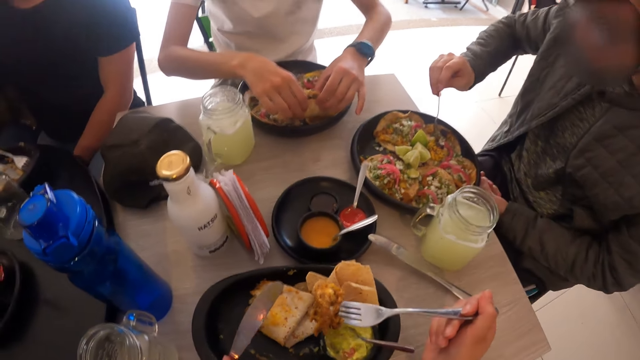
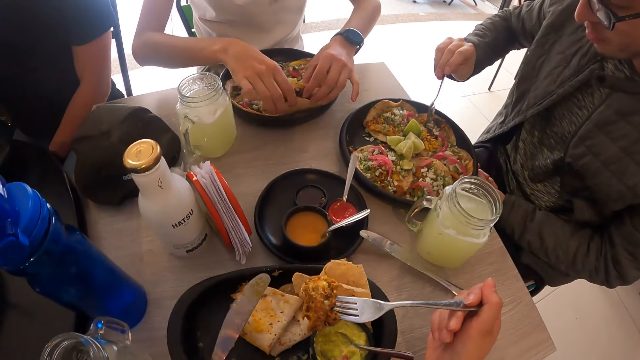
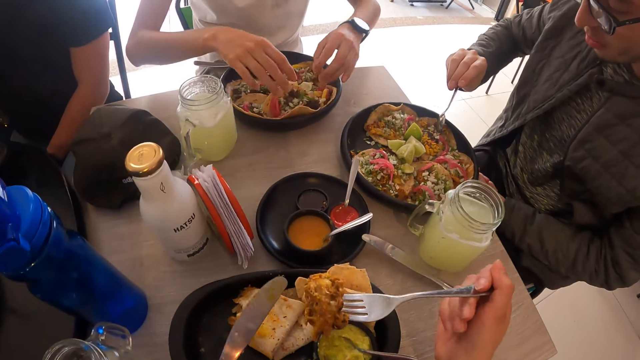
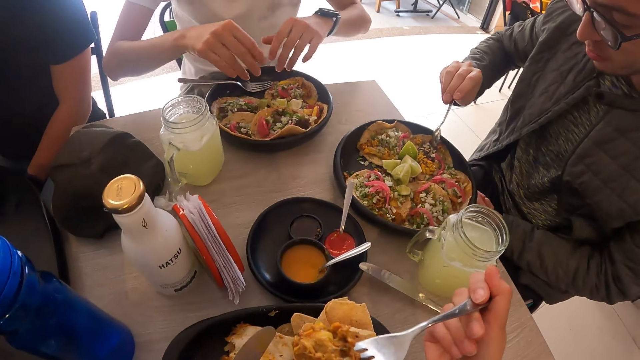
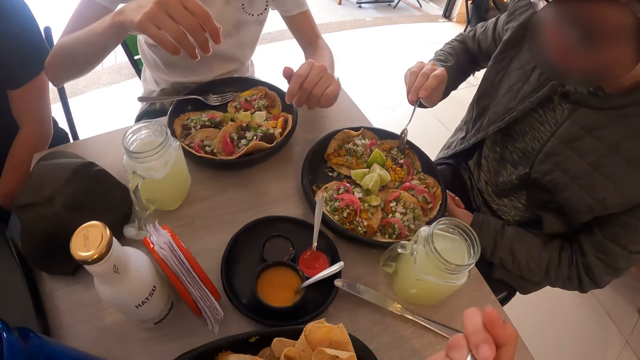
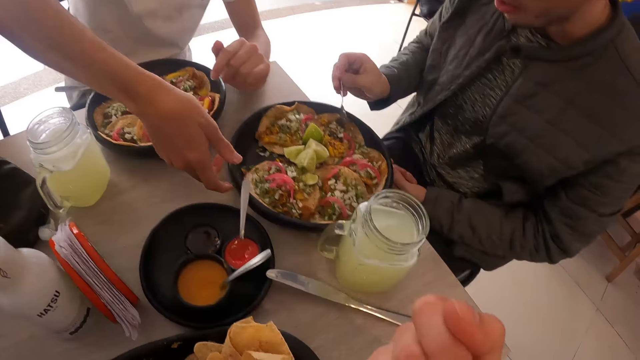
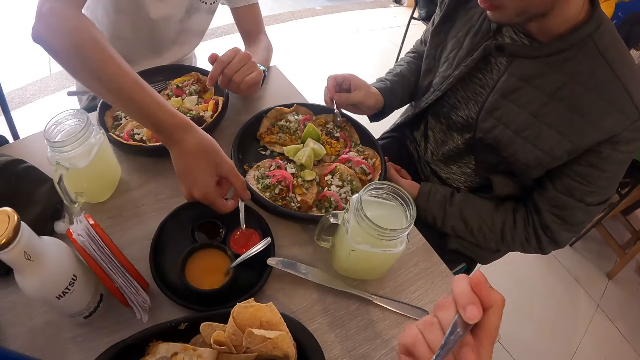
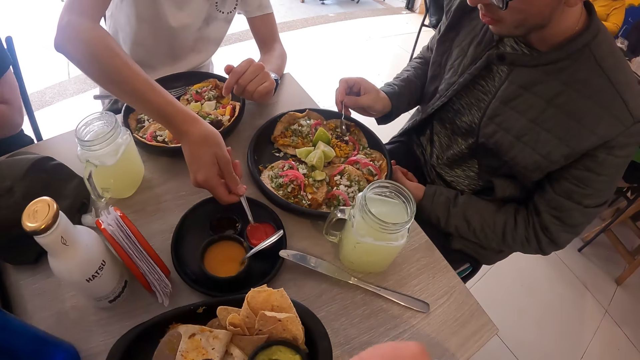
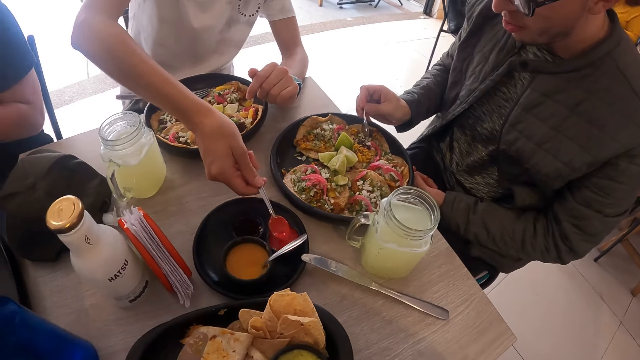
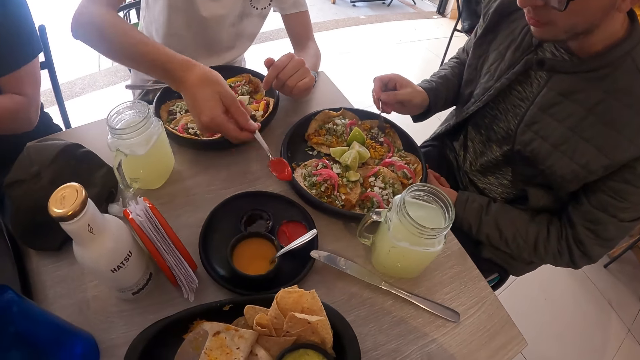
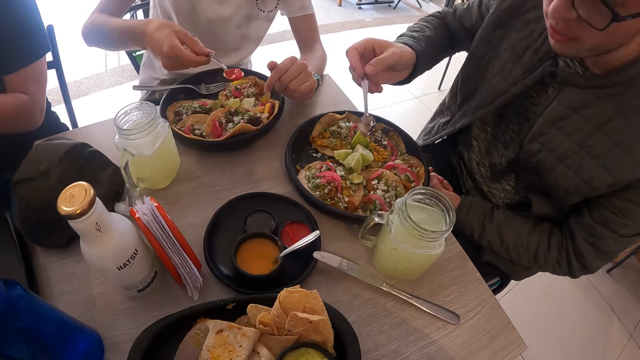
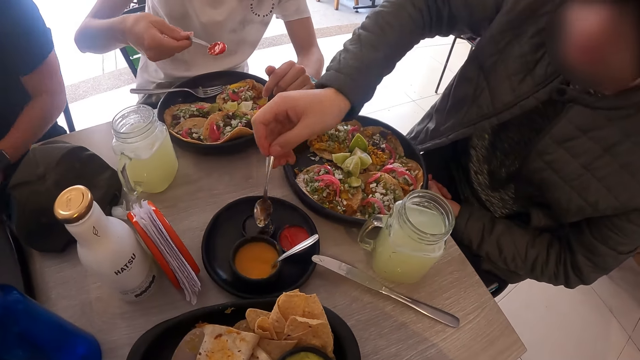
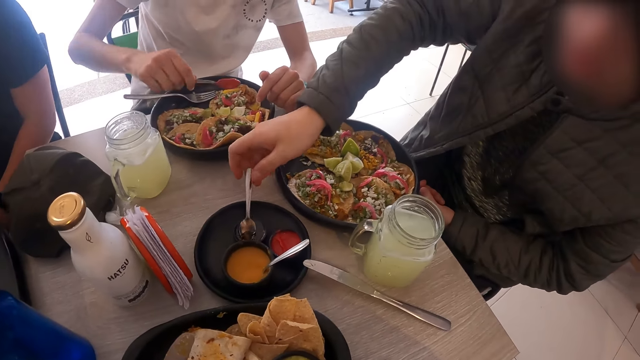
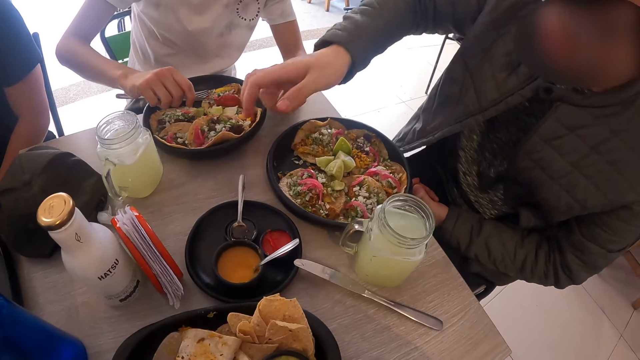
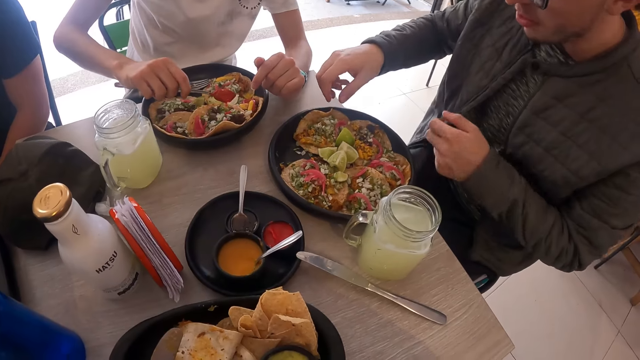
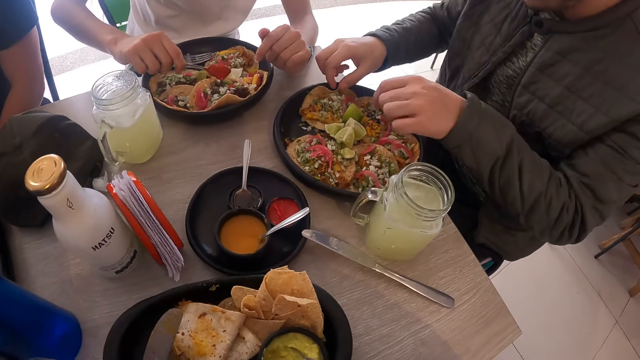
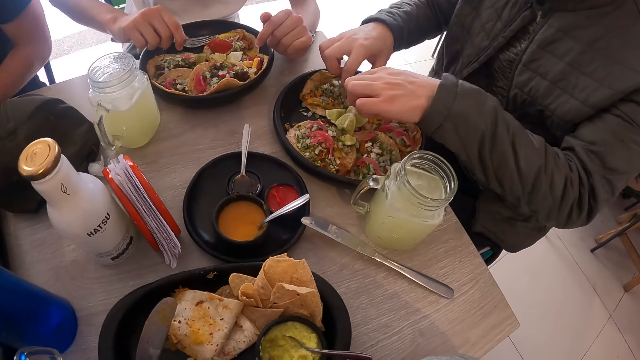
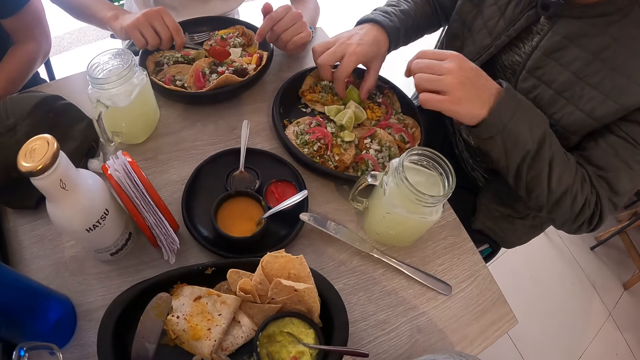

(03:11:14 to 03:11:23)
A man drops the taco in his hands on the plate. The camera wearer eats the pancake on the fork in his right hand. The man picks the spoon from the cup with his right hand. Another man drops the spoon in his right hand in the cup. The first man pours some ketchup sauce from the spoon in his right hand on the plate.

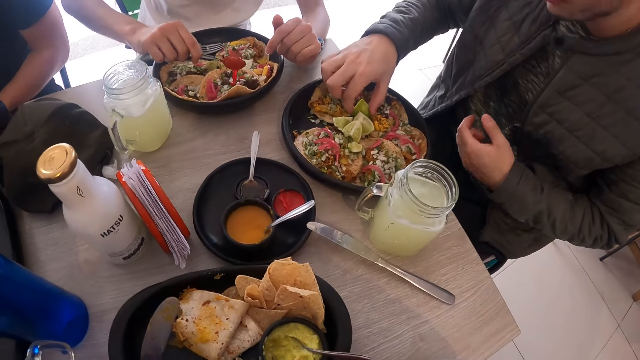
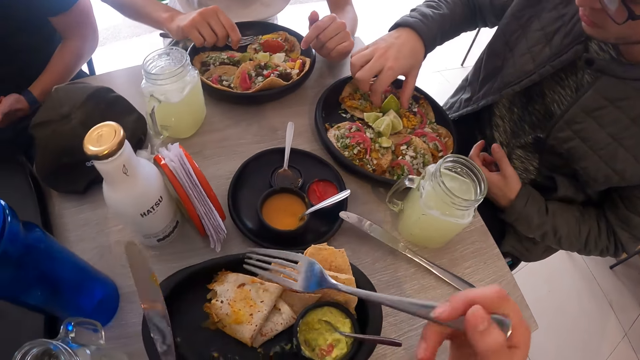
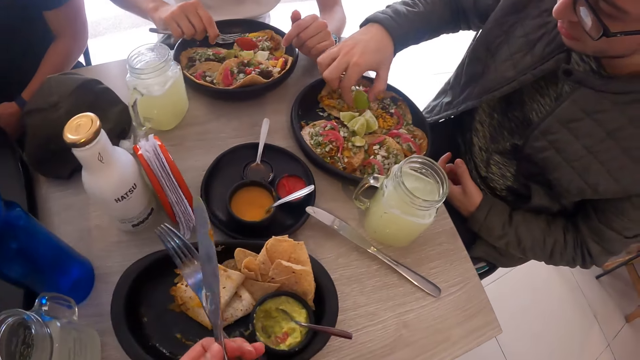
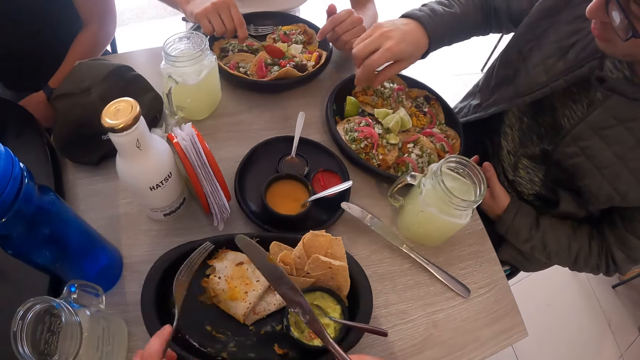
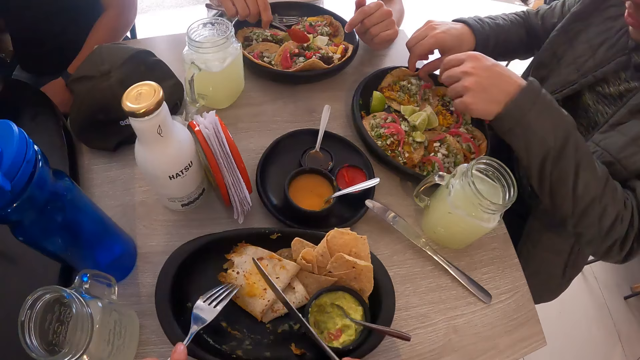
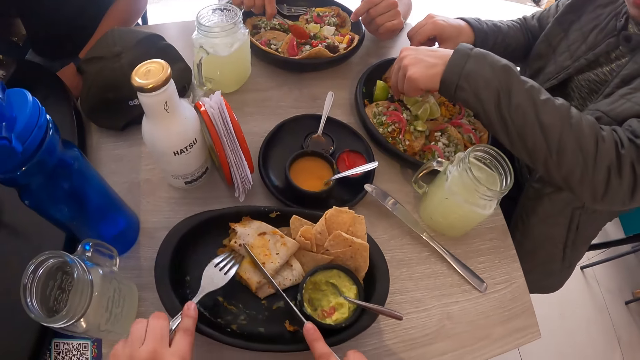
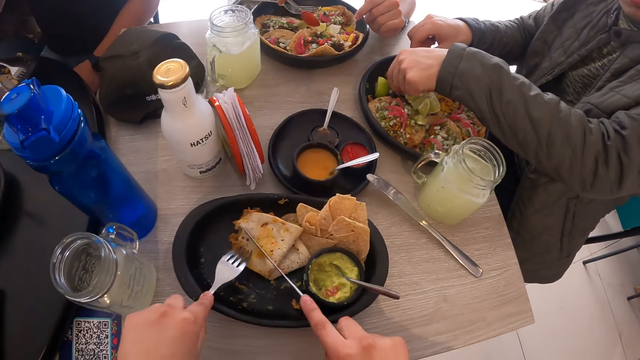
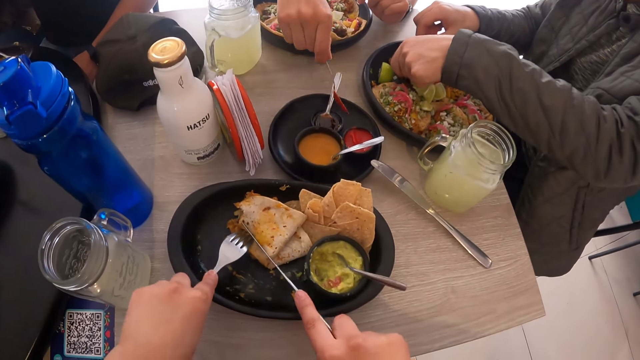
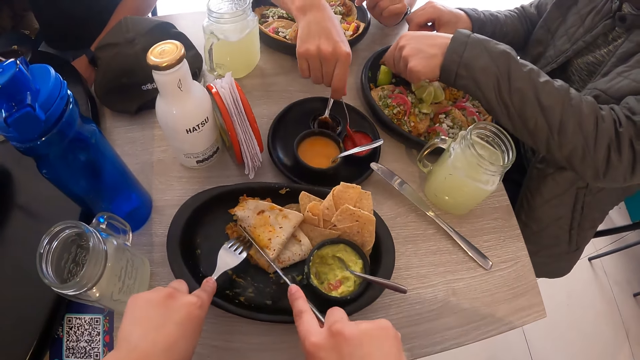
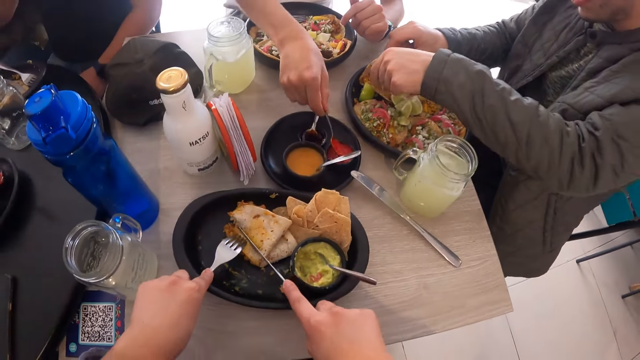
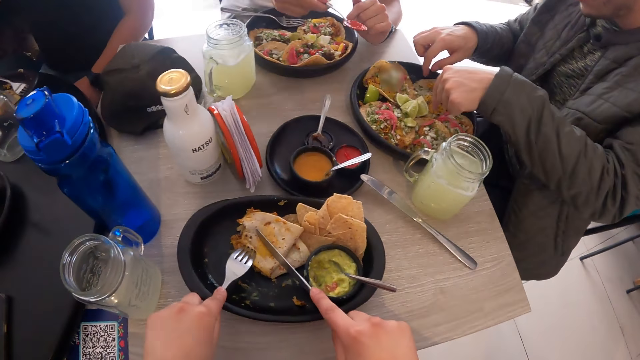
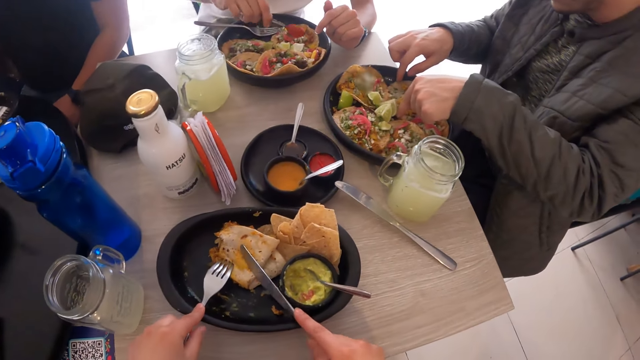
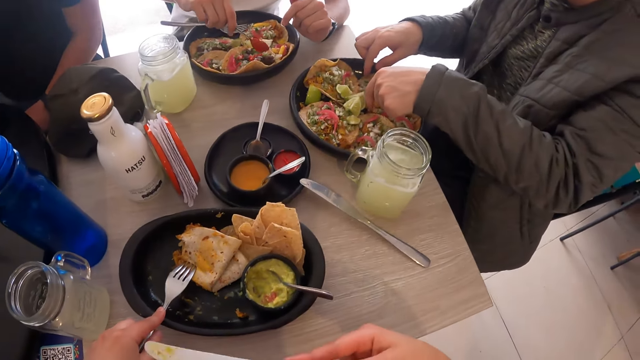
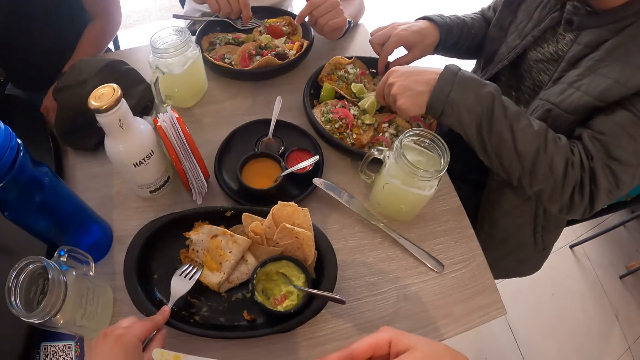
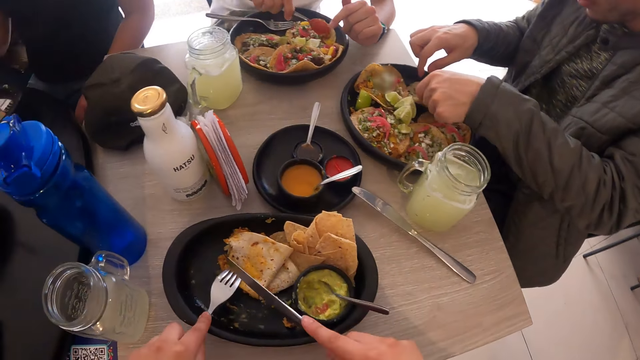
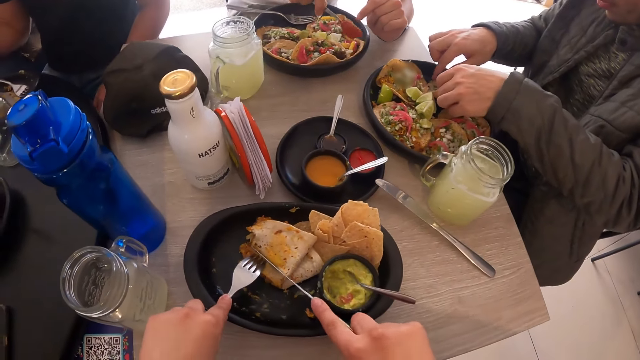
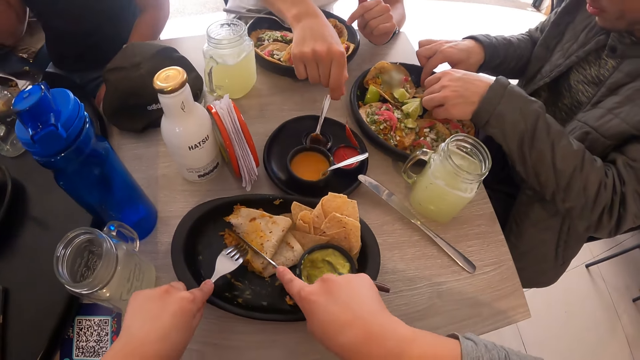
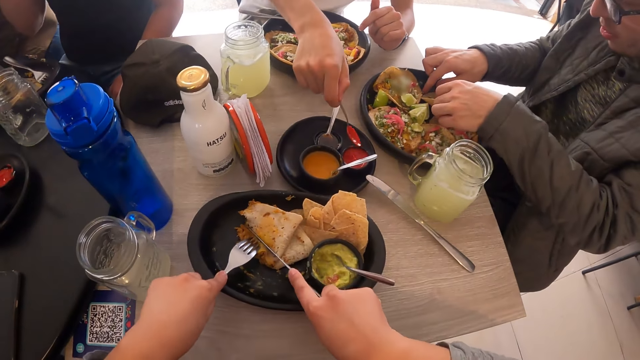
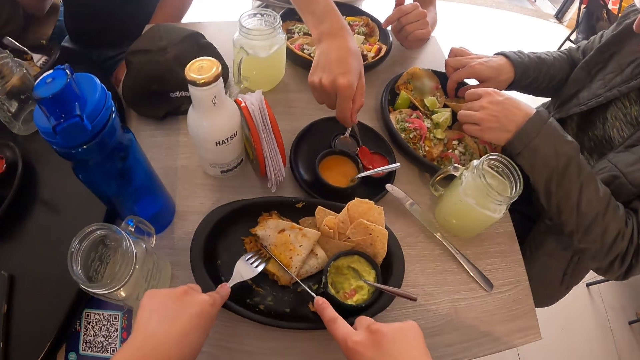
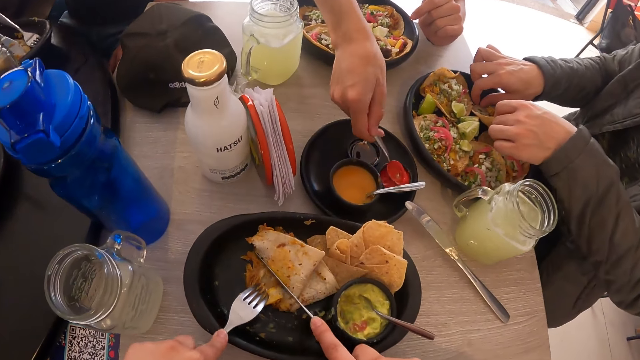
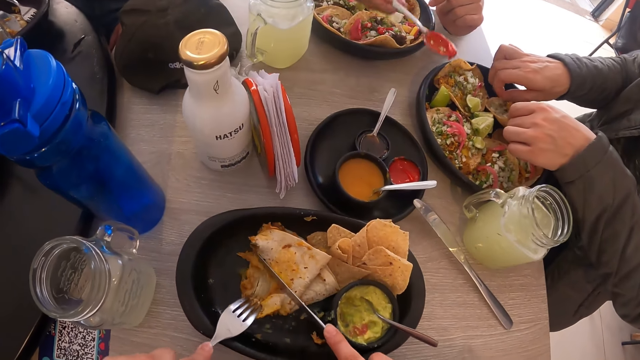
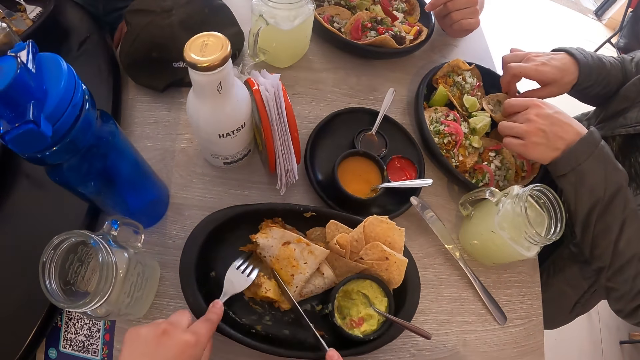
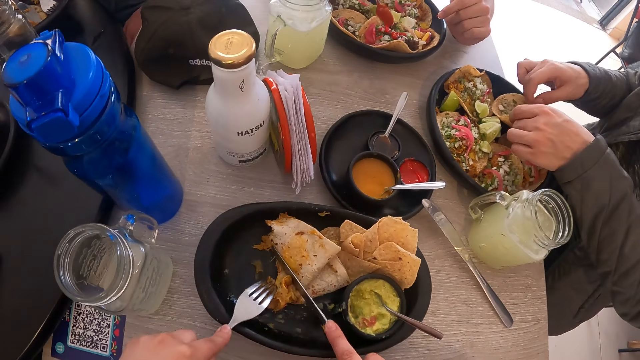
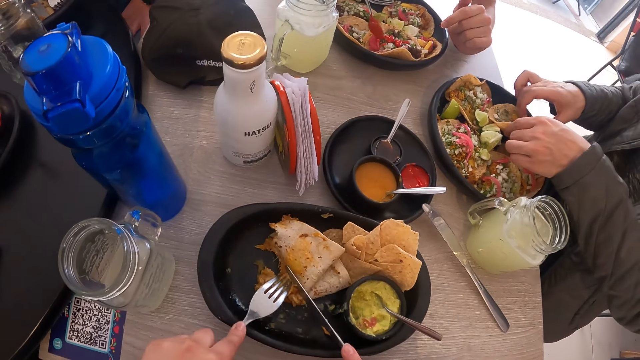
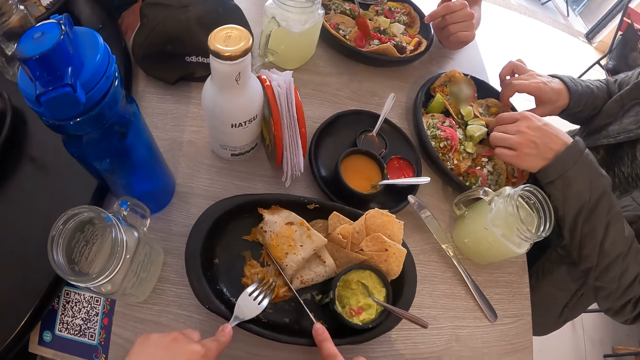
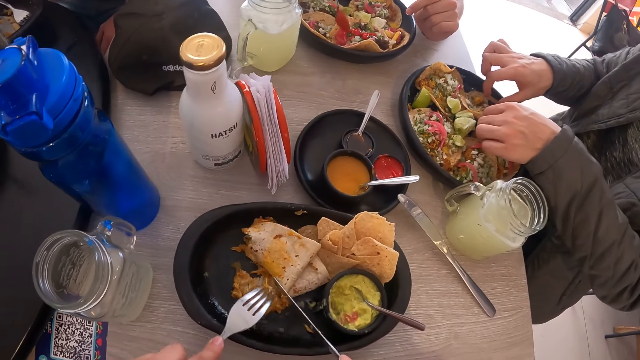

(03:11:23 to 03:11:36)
A man picks a lemon from the plate with his right hand. The camera wearer passes the fork from his right hand to his left hand and passes the knife from his left hand to his right hand. The man drops the lemon in his right hand on the plate and holds a taco on the plate with his right hand. The camera wearer cuts the pancake with the fork and the knife in his hands. The man holds the taco with both hands. Another man takes some ketchup sauce from the cup with the spoon in his right hand. The first man holds the taco on the plate with his hands. The other man pours some ketchup sauce from the spoon in his right hand on the plate. The camera wearer holds food on the plate with the fork. The other man takes some ketchup sauce from the cup with the spoon in his right hand. The camera wearer cuts the food on the plate with the knife. The other man pours some ketchup from the spoon in his right hand on the plate.
